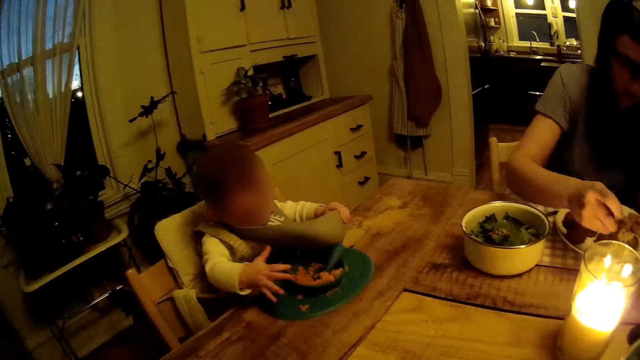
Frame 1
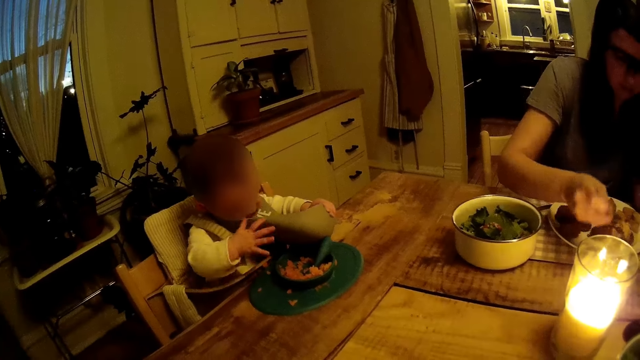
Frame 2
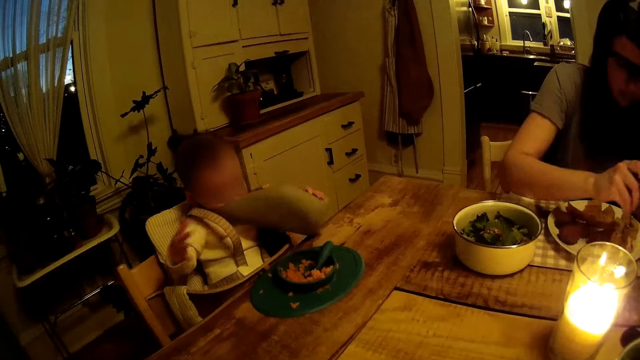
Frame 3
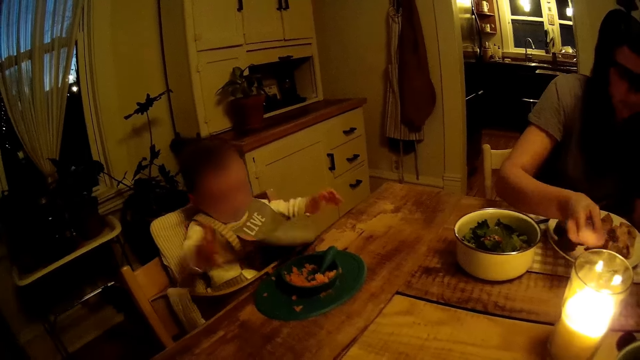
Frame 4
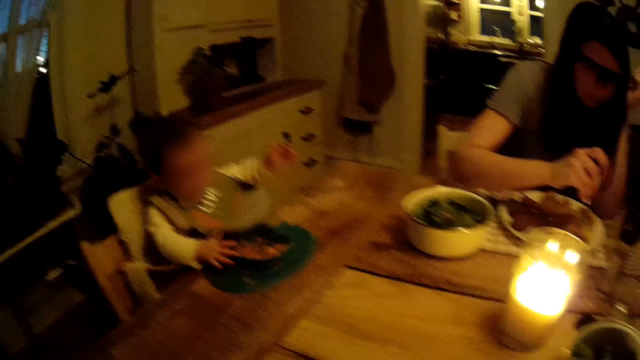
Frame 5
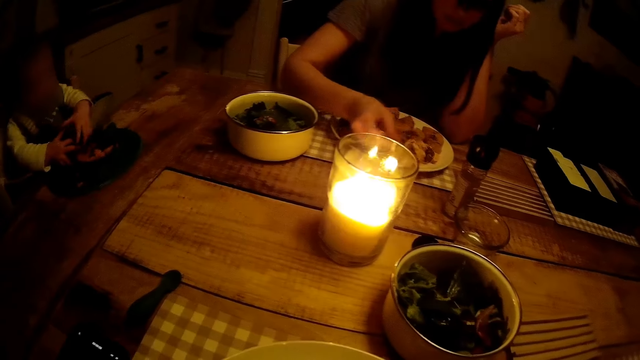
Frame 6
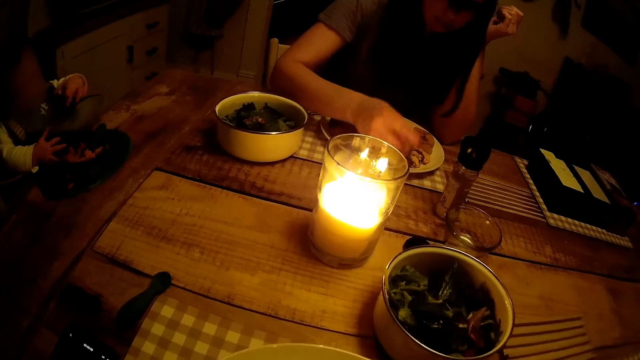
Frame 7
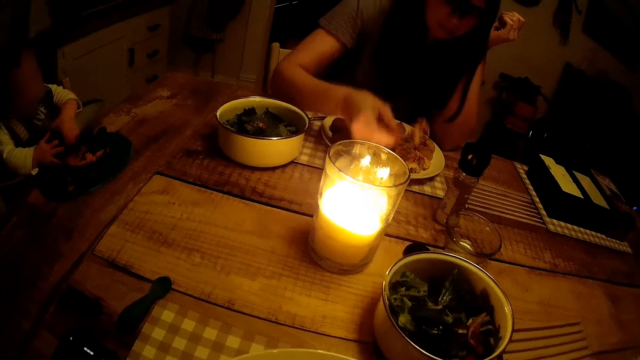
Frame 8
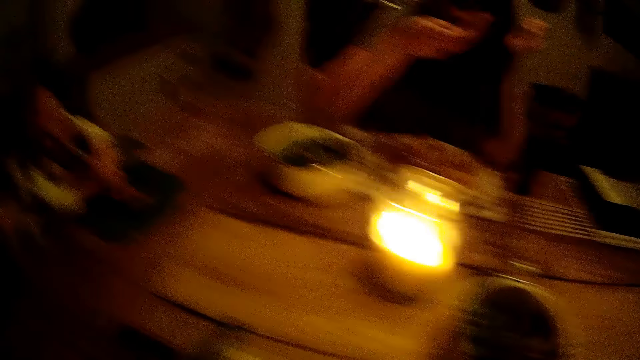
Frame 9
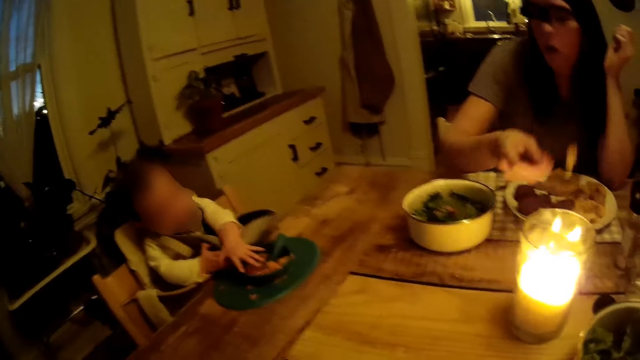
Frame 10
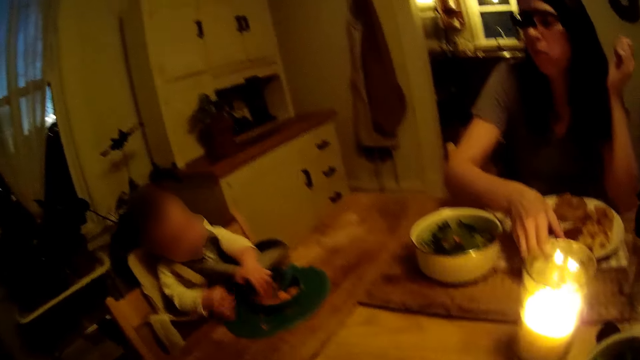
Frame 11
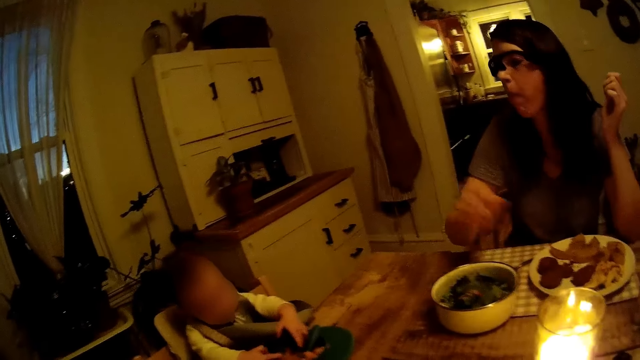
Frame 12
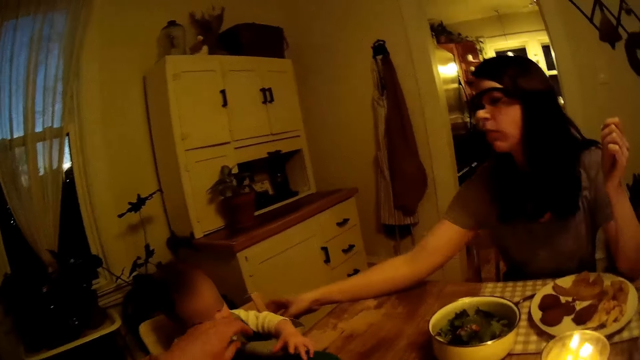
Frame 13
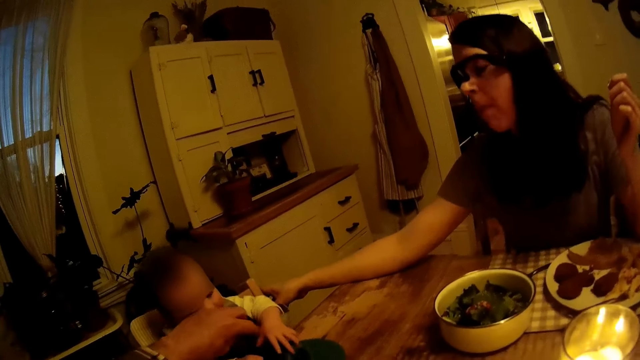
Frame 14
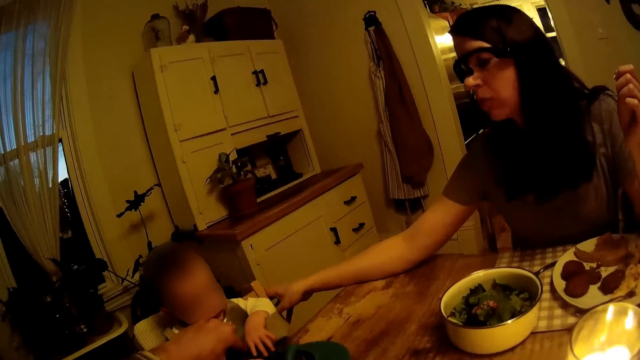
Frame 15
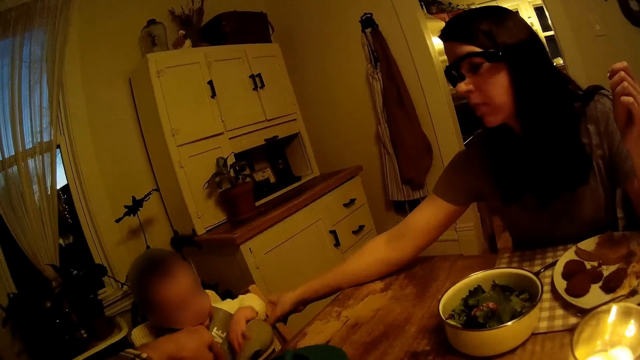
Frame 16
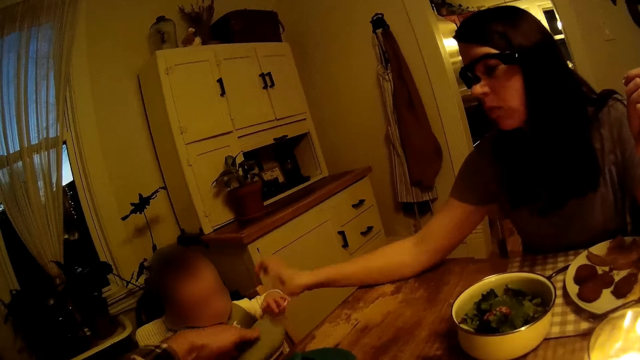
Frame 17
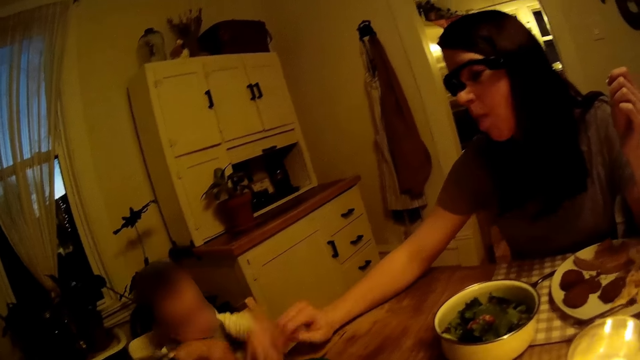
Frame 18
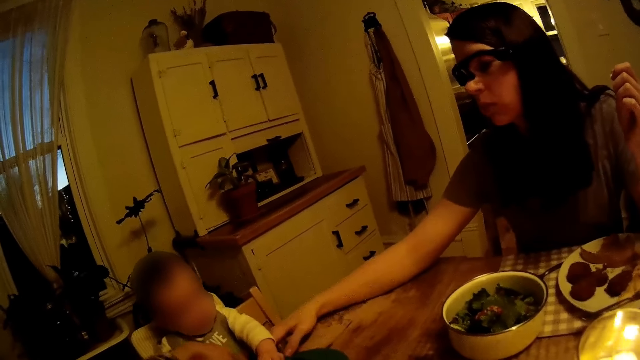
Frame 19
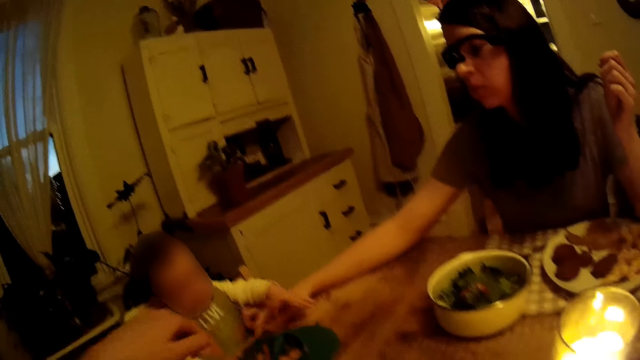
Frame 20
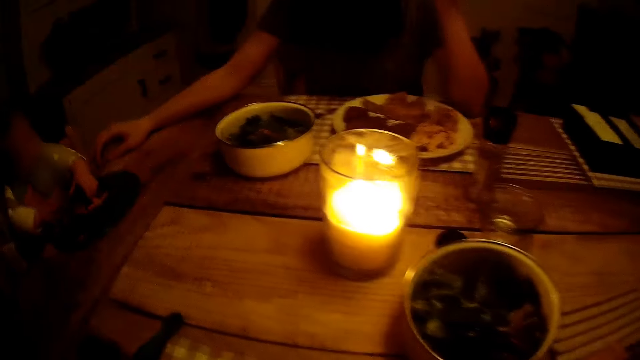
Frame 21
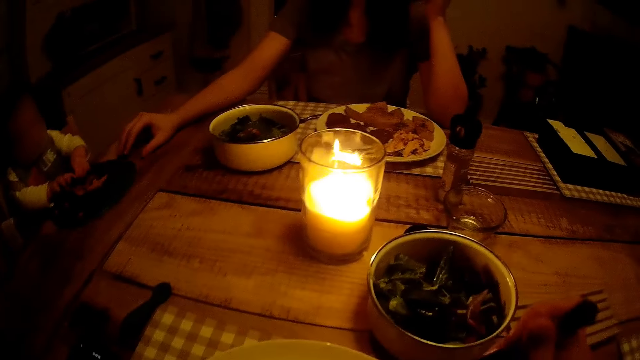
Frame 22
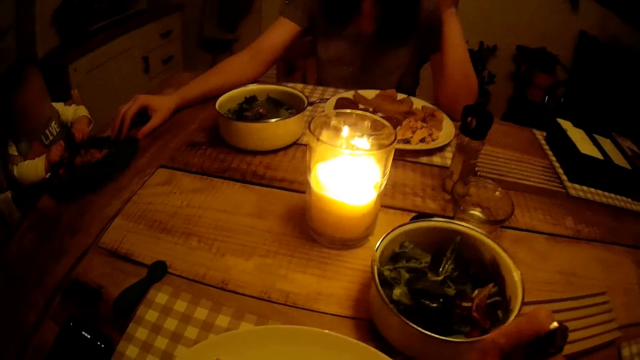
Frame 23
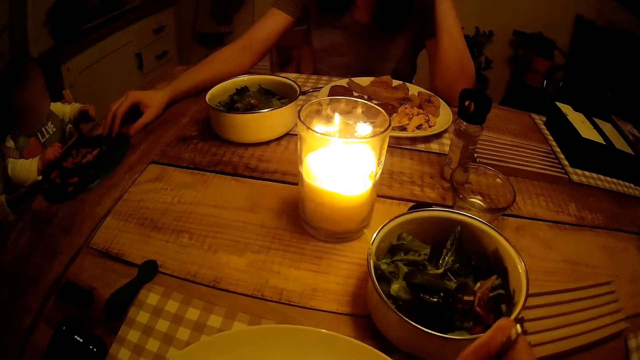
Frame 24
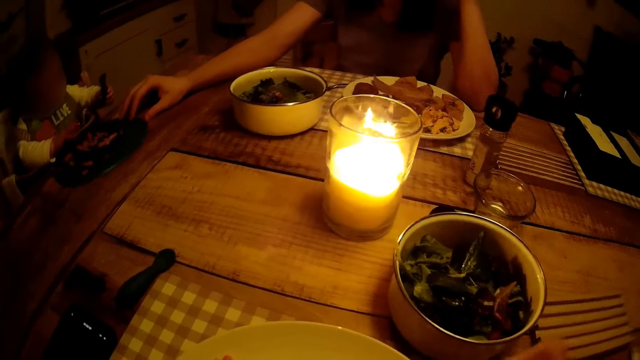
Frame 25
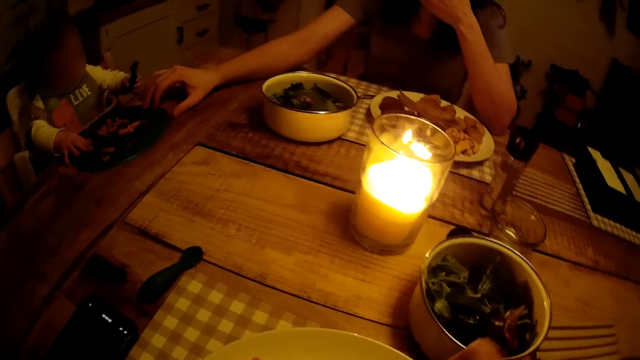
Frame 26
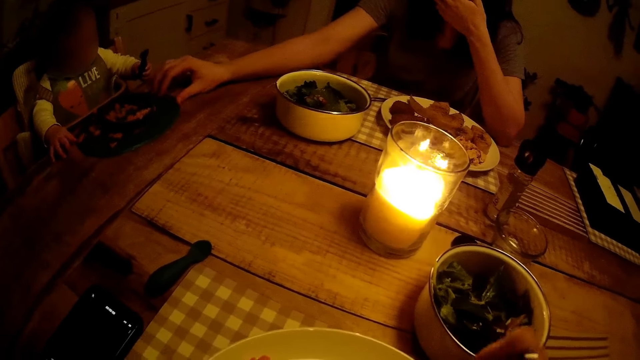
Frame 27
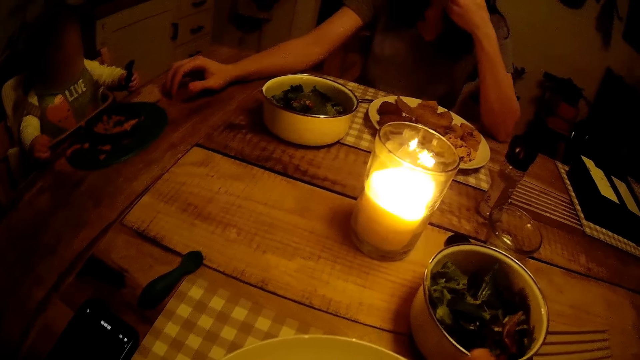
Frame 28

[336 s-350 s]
The woman eats the meal with the fork in her right hand. She places the fork on the plate on the table with her right hand. The camera wearer converses with the woman. The woman touches a chair with her right hand. The camera wearer adjusts the bib on the neck of the baby with his left hand. He eats with the fork in his right hand. The woman adjusts the bowl of food on the table with her right hand. The camera wearer holds the fork.

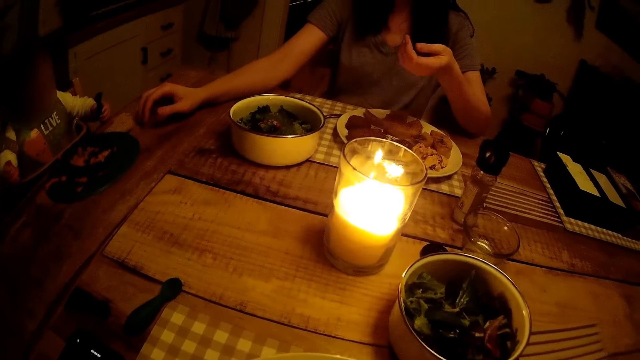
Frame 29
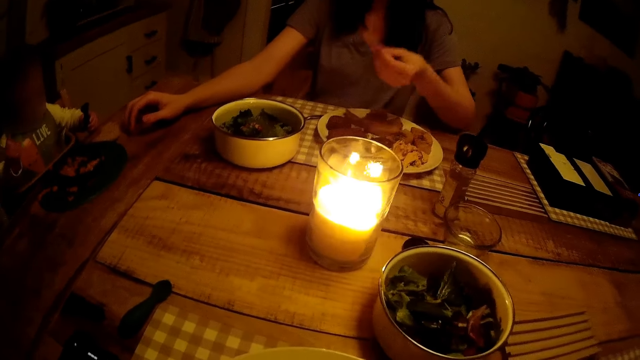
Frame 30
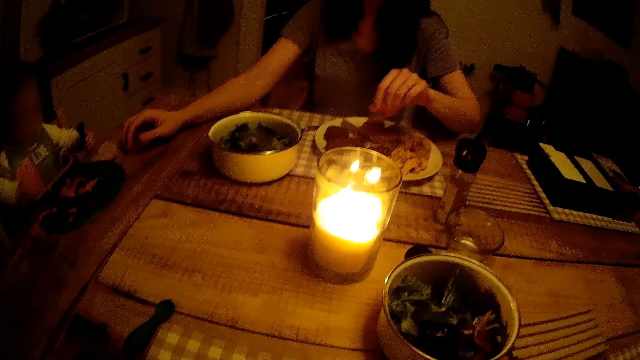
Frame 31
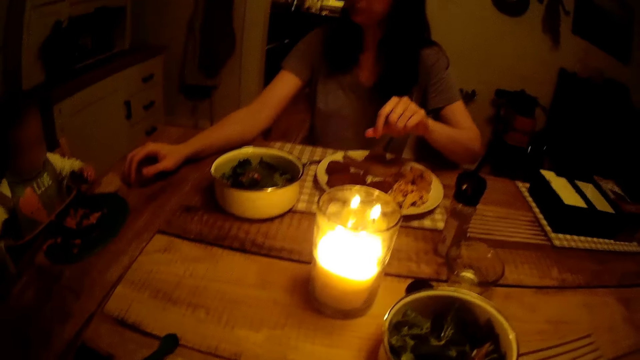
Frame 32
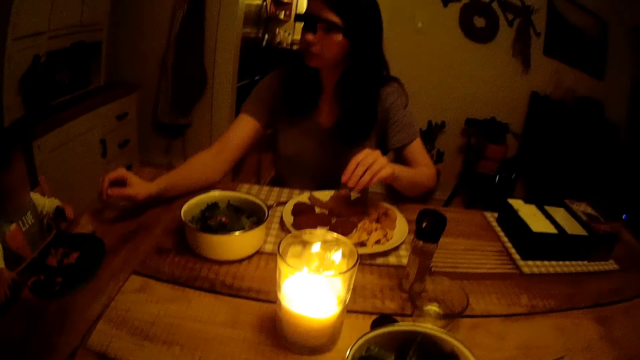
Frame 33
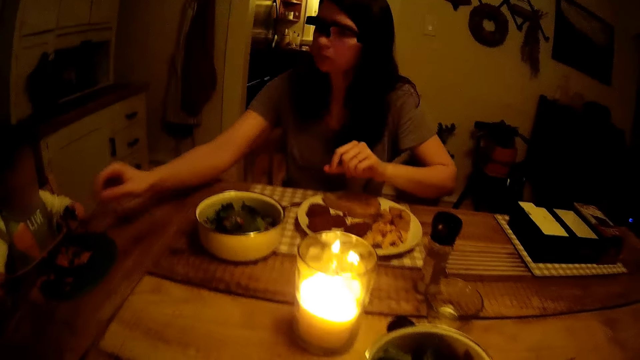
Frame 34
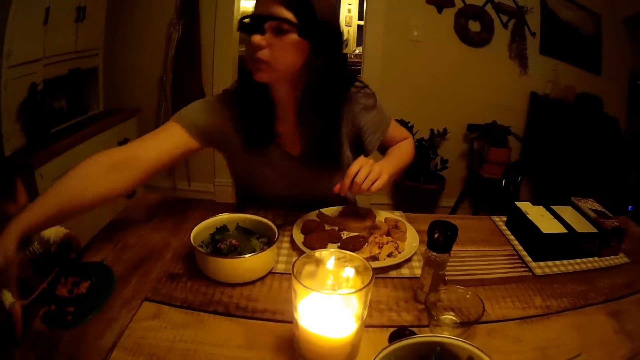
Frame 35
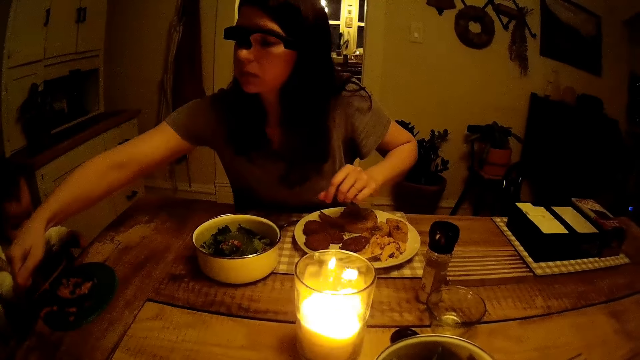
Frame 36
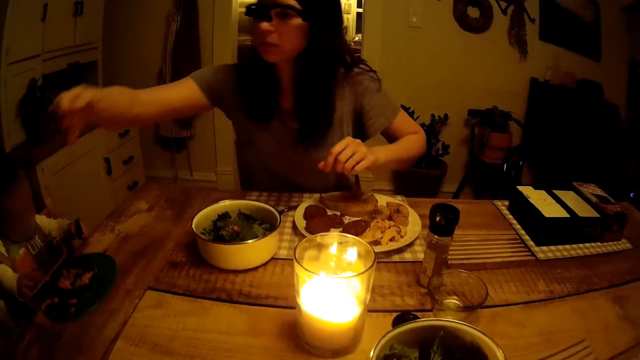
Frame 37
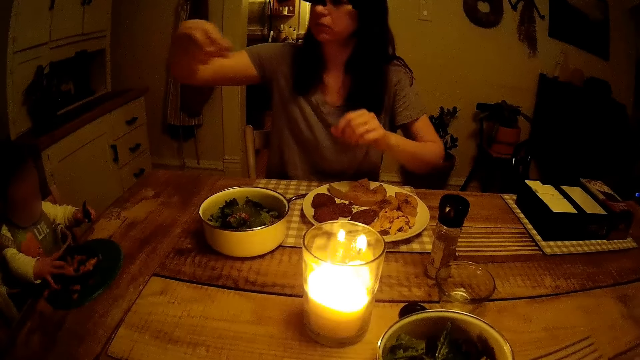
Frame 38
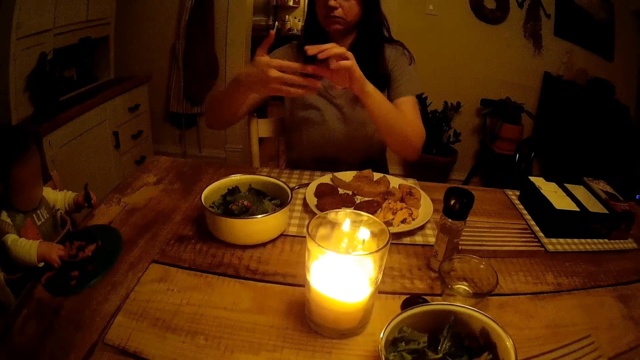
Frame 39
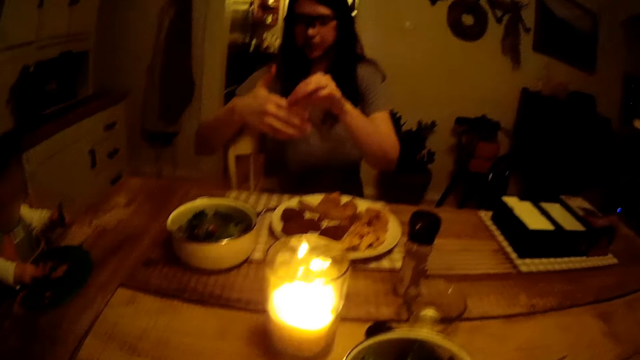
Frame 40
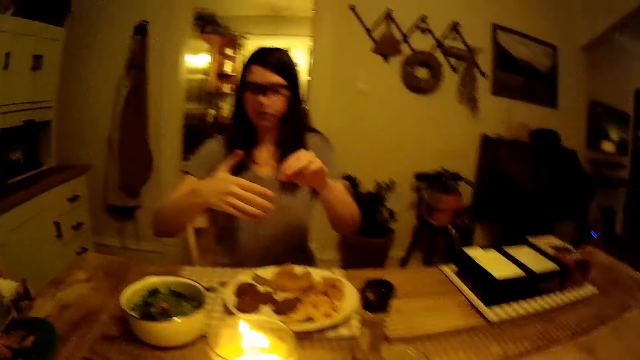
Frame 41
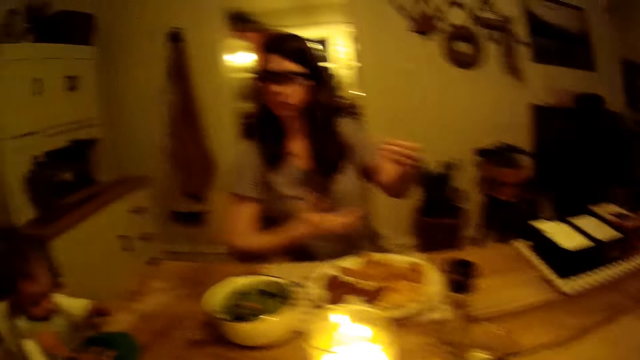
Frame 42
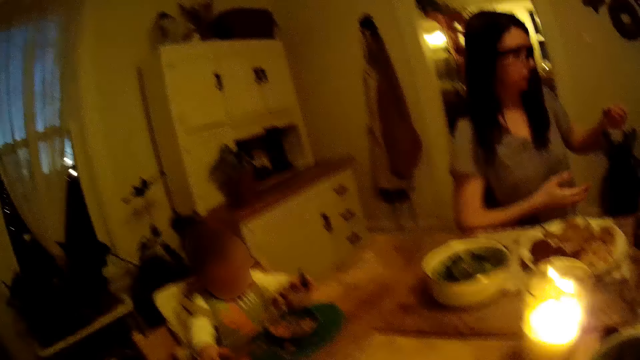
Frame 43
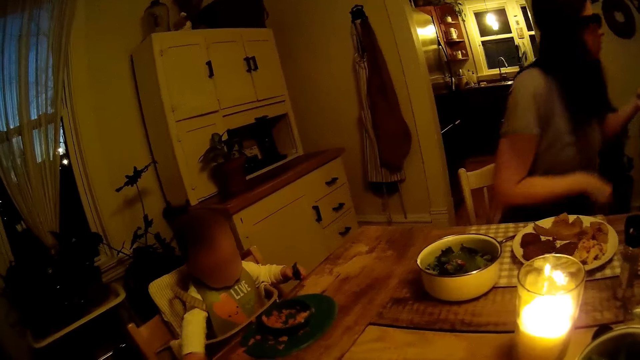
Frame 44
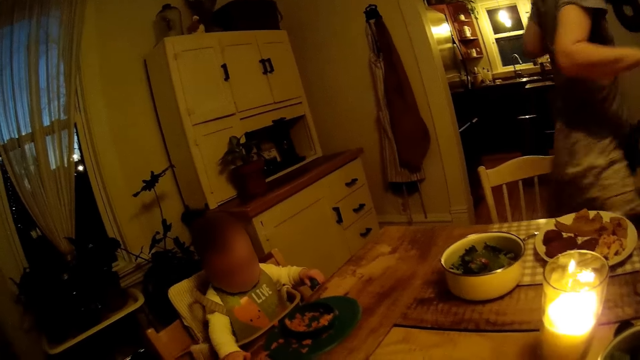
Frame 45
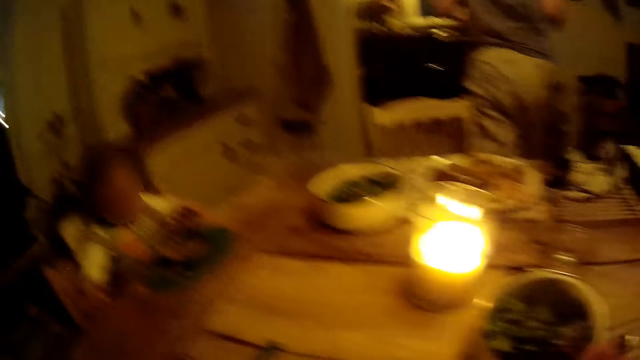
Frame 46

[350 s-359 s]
The camera wearer converses with a woman. The woman picks up a strand of hair from the table with her right hand. She passes the strand of hair from her left hand to her right hand.
